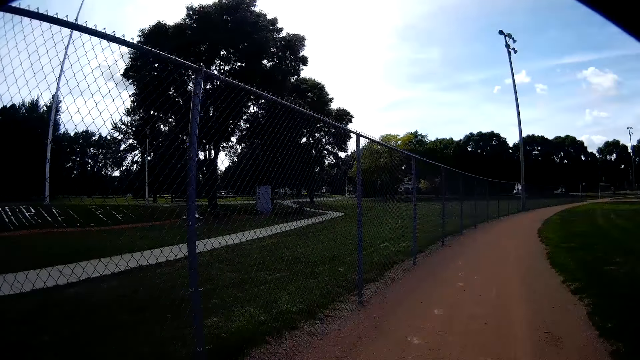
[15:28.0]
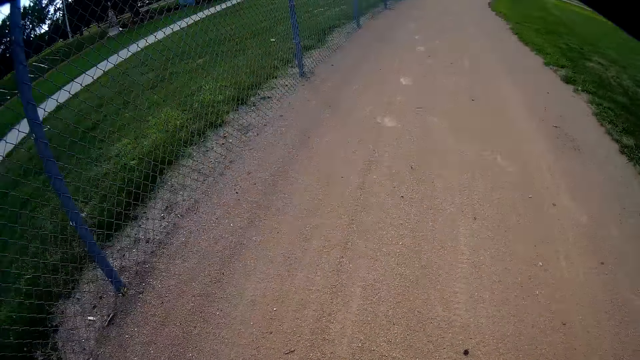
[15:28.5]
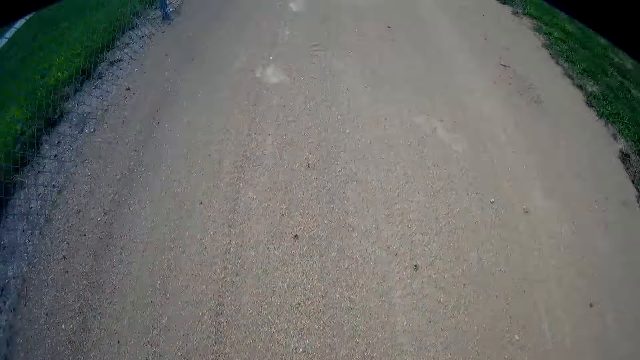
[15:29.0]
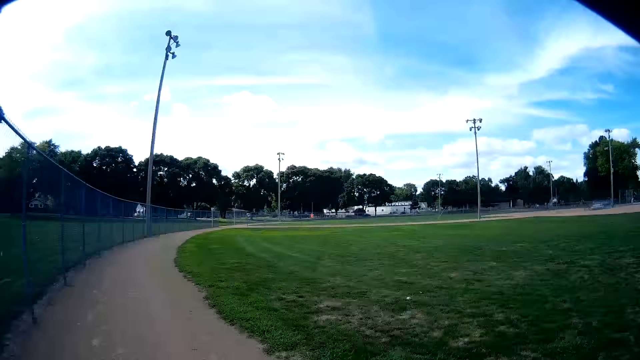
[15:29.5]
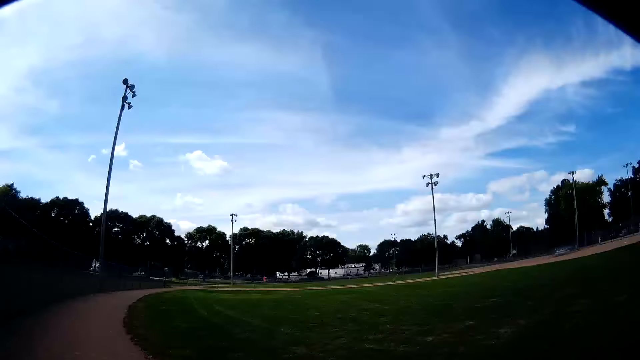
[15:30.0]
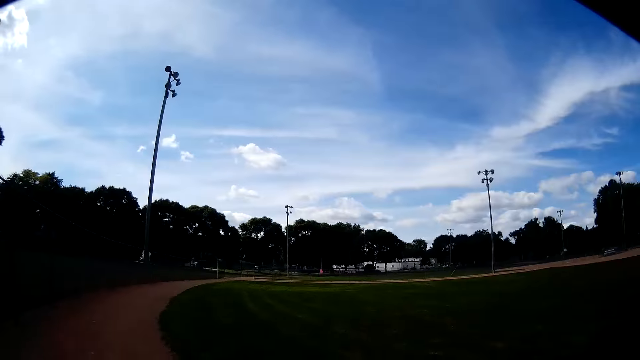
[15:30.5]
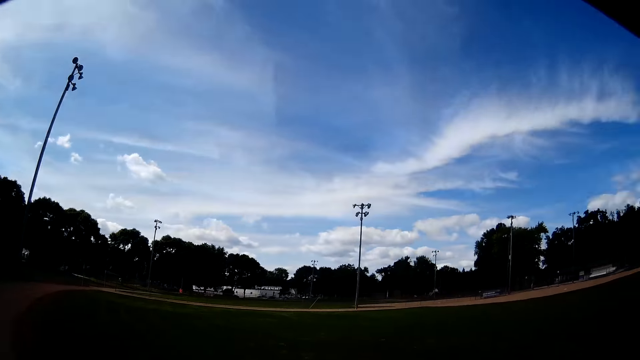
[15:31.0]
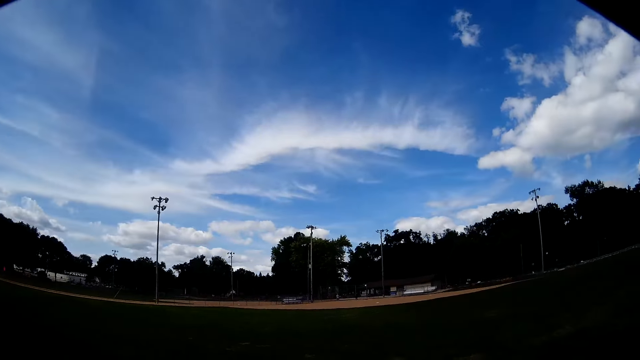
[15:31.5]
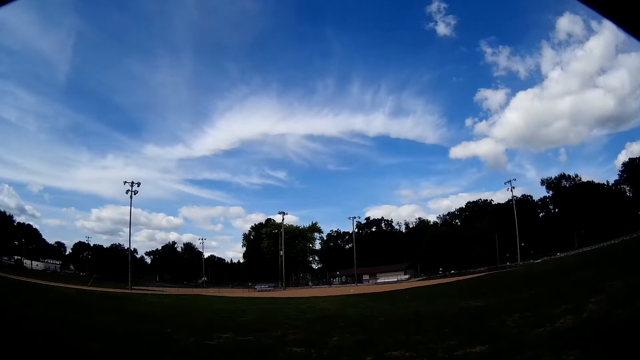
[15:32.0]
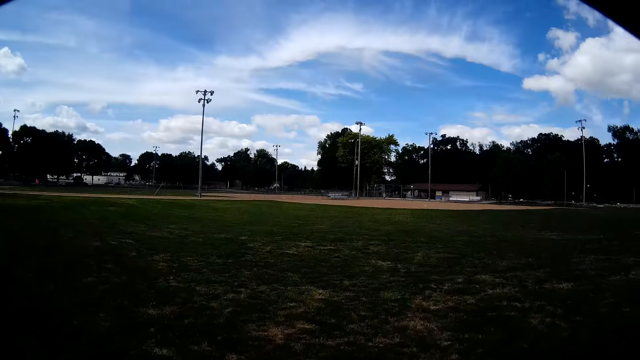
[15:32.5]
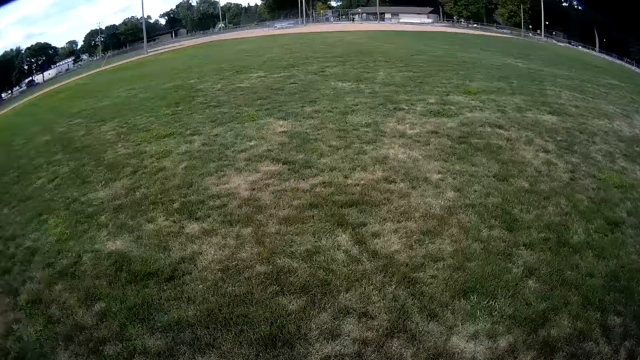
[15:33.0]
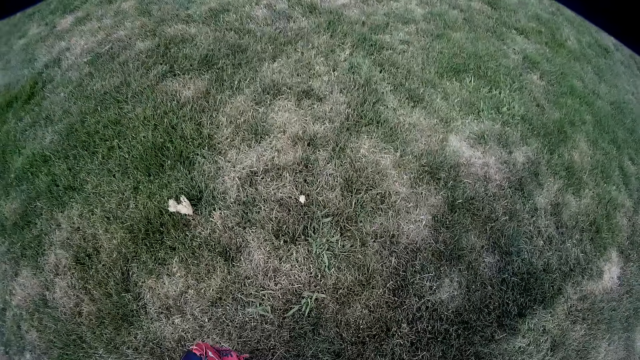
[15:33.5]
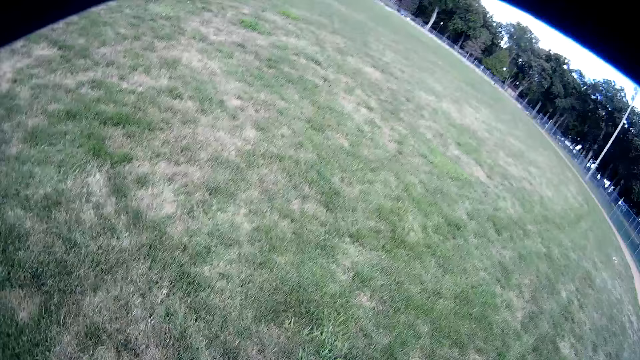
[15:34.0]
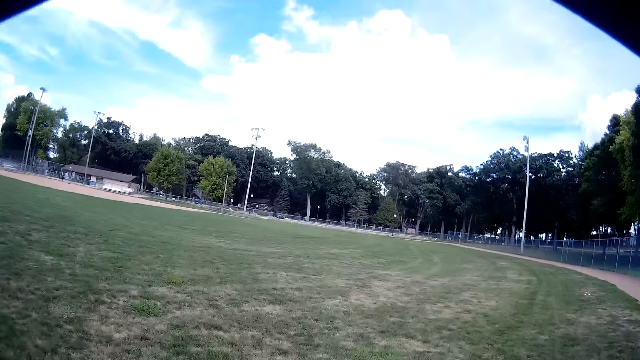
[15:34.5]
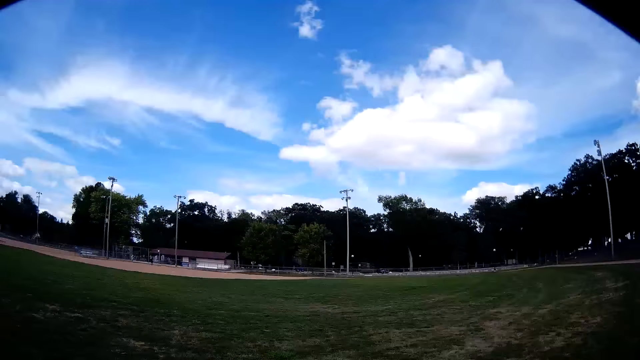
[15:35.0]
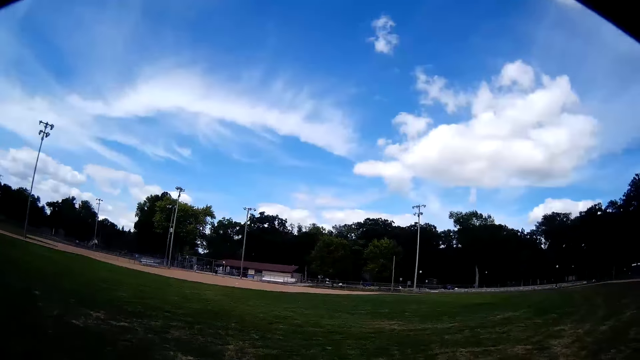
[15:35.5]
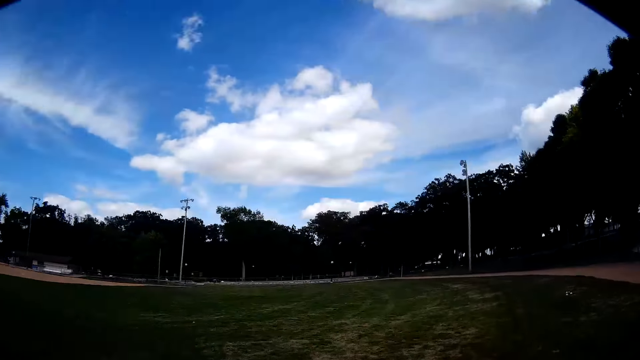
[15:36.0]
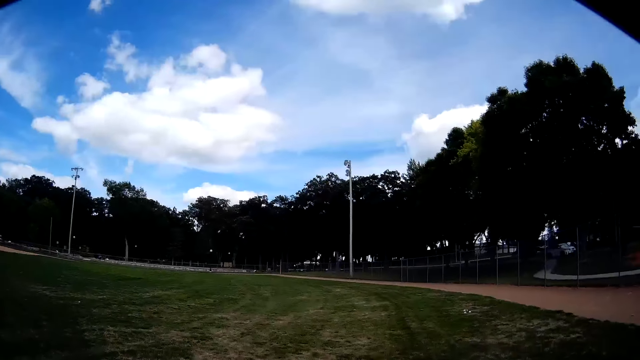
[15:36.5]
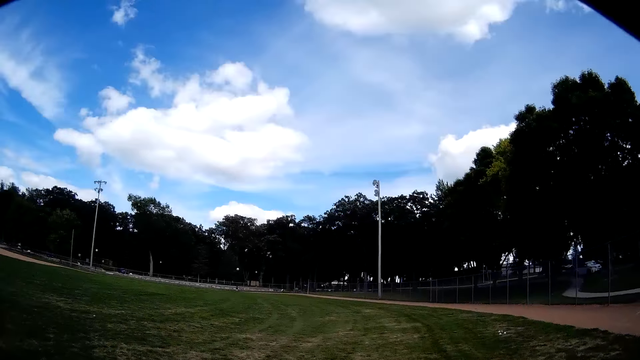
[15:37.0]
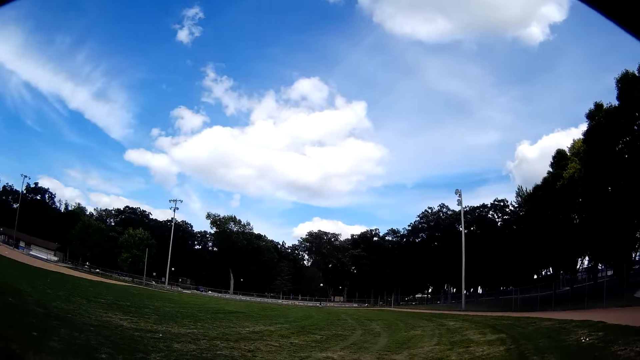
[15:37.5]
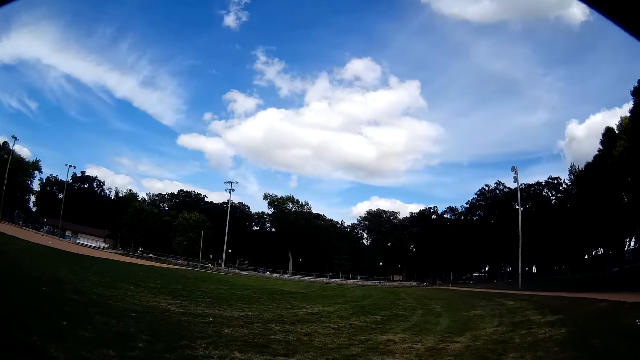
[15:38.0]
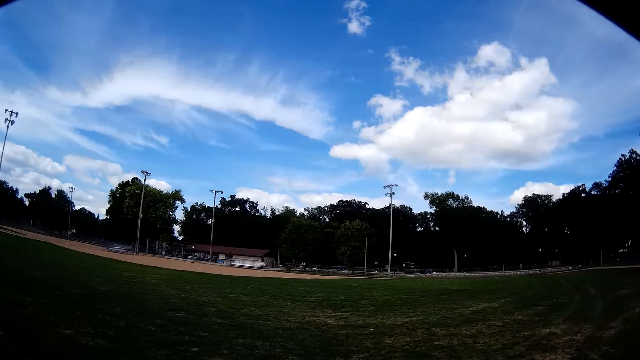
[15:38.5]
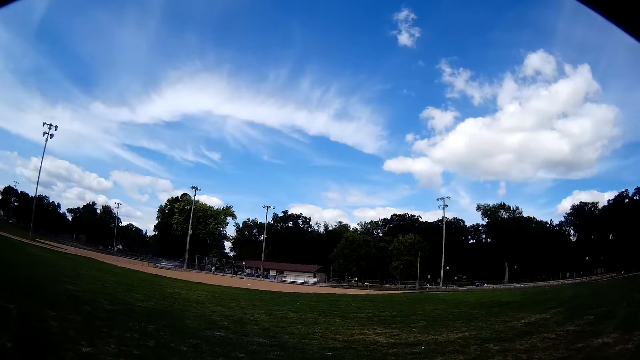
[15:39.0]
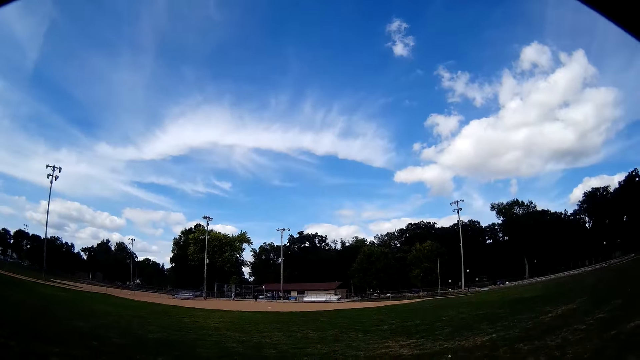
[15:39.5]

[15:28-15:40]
The camera wearer picks up a baseball from the floor. They walk around the field.

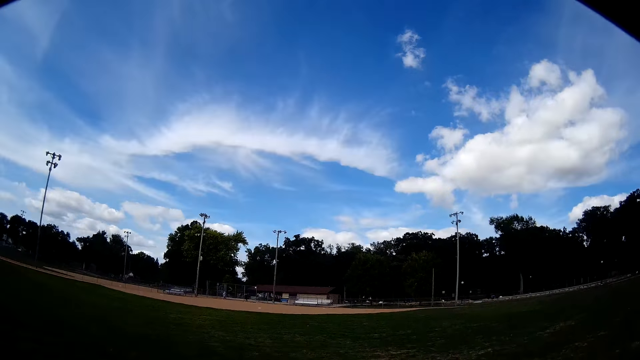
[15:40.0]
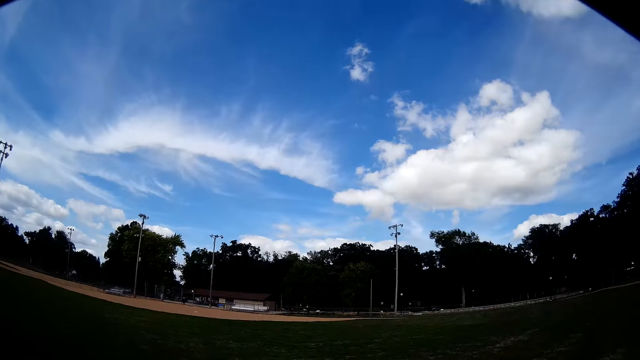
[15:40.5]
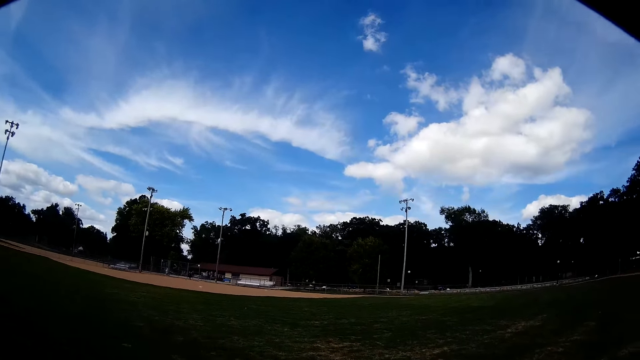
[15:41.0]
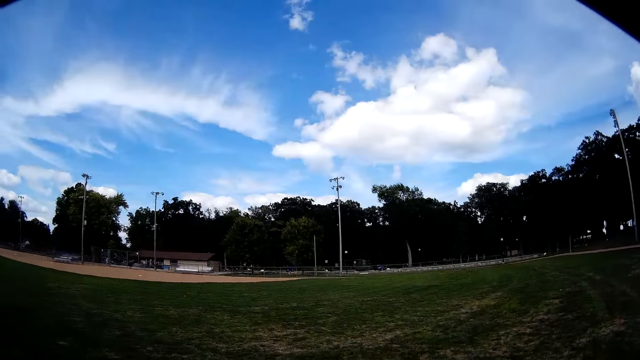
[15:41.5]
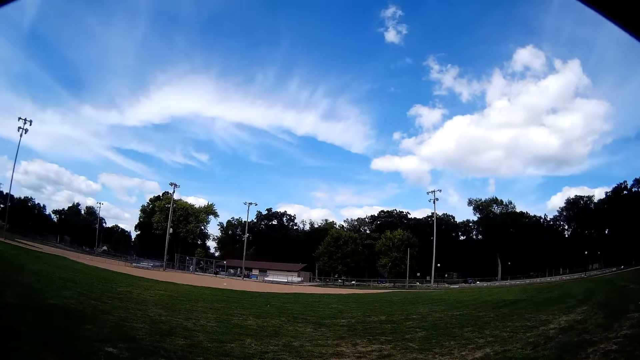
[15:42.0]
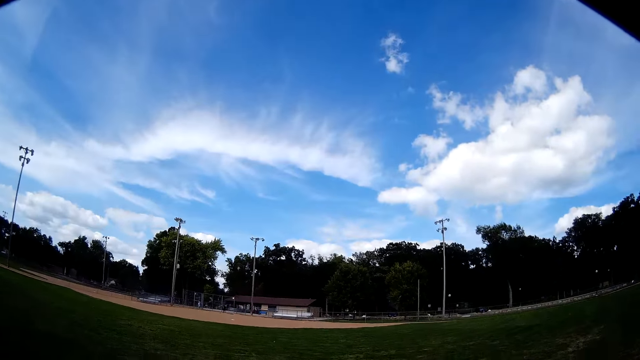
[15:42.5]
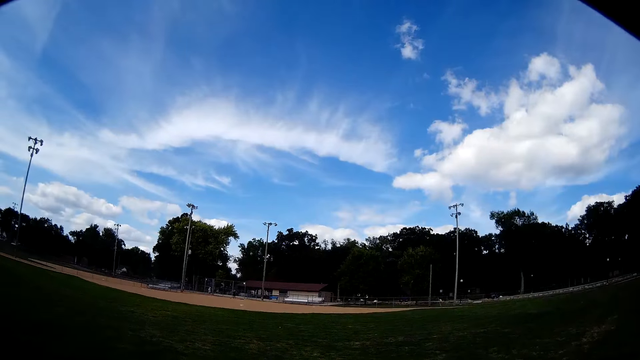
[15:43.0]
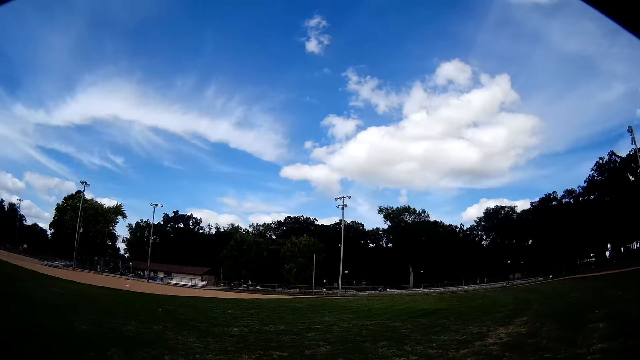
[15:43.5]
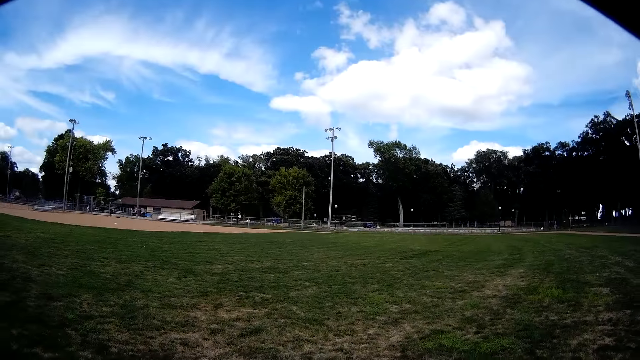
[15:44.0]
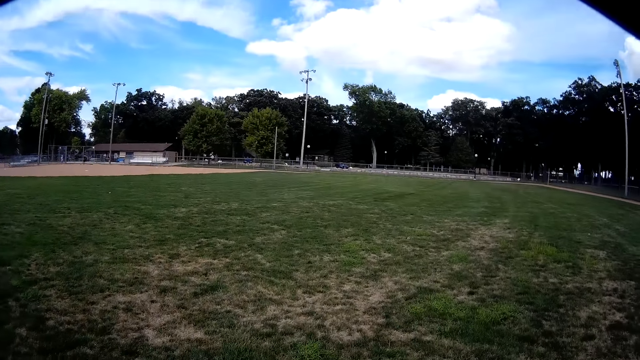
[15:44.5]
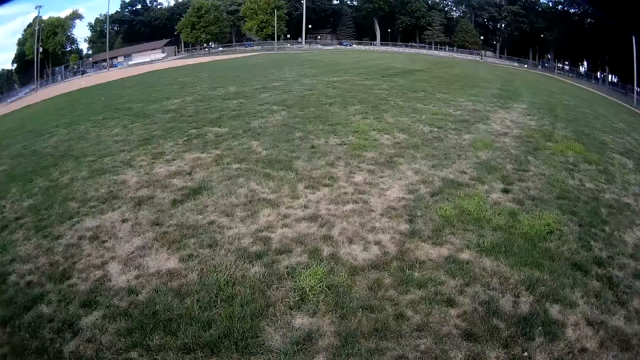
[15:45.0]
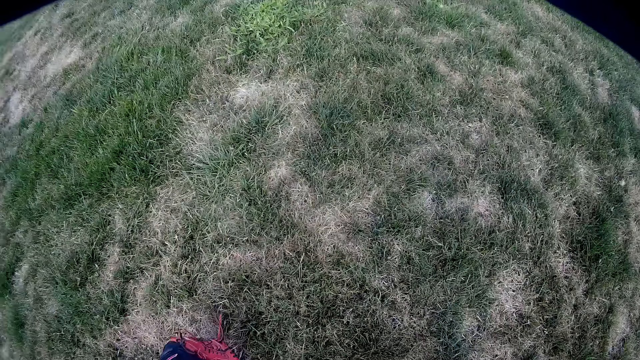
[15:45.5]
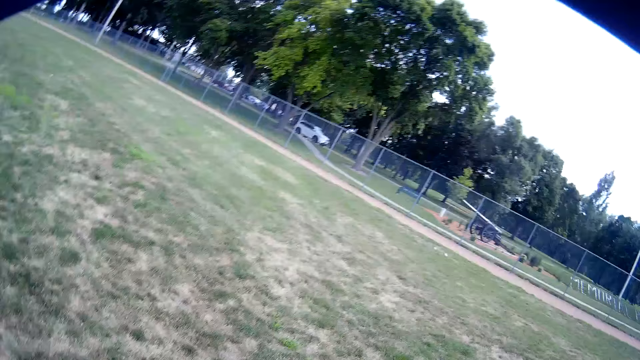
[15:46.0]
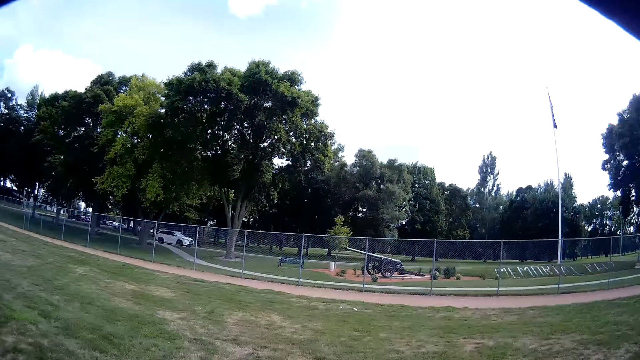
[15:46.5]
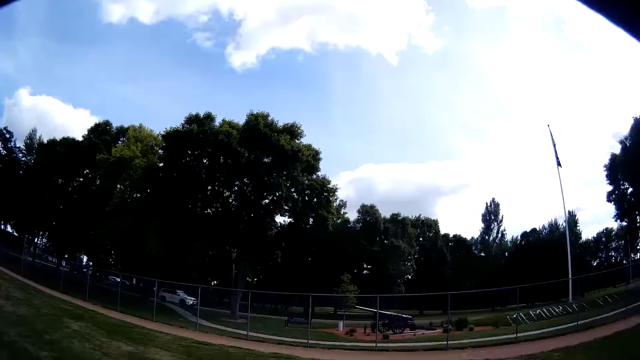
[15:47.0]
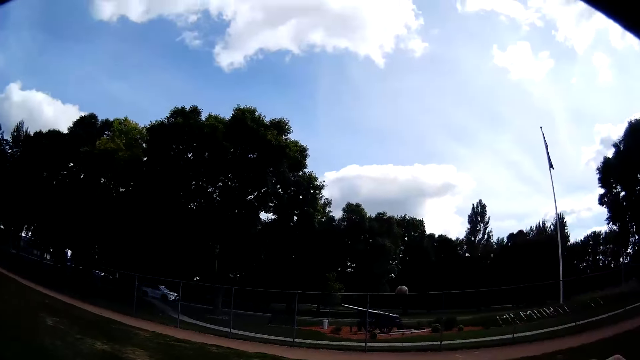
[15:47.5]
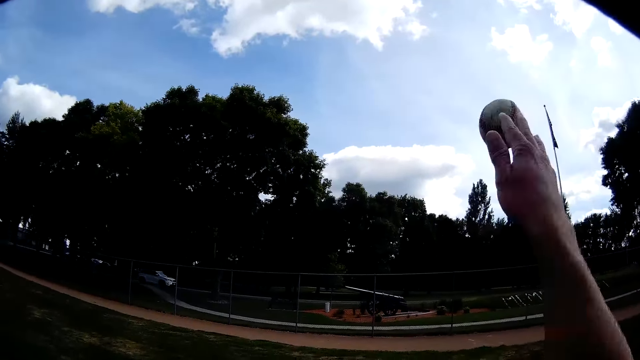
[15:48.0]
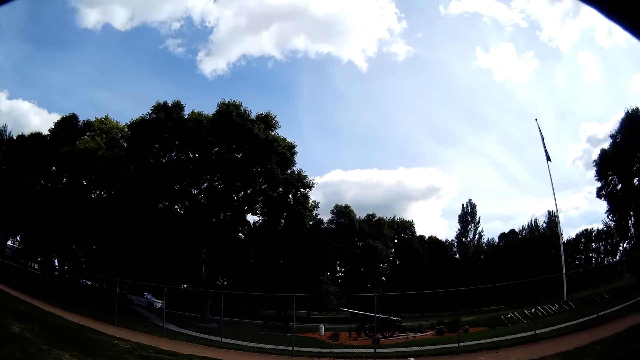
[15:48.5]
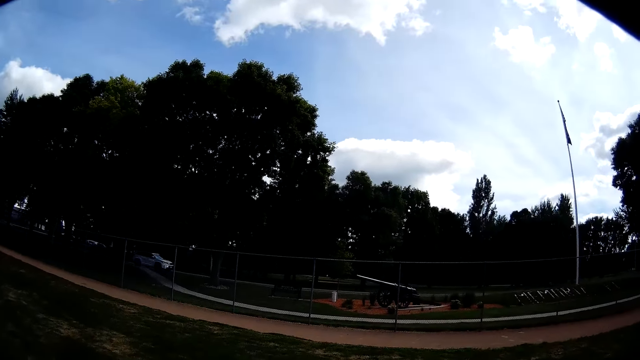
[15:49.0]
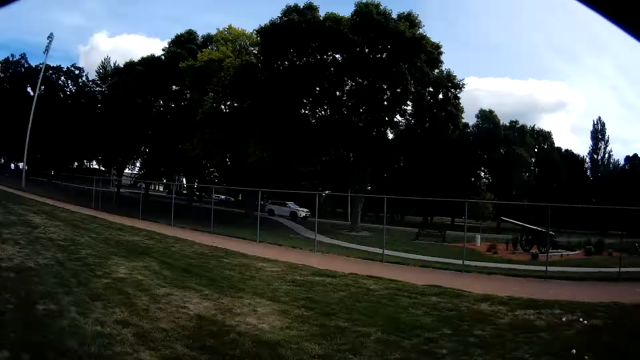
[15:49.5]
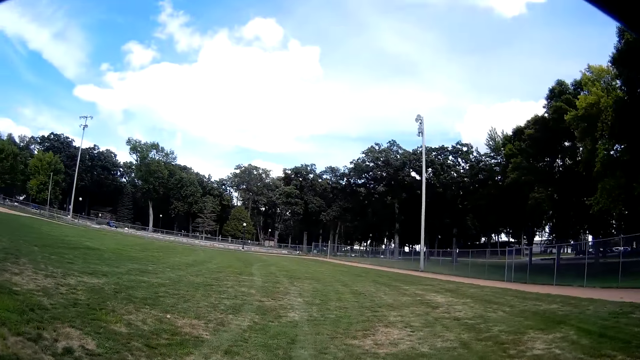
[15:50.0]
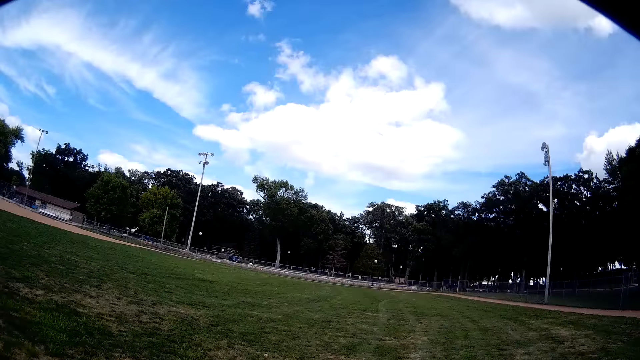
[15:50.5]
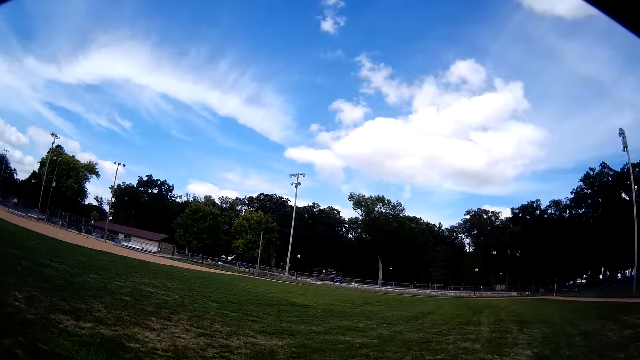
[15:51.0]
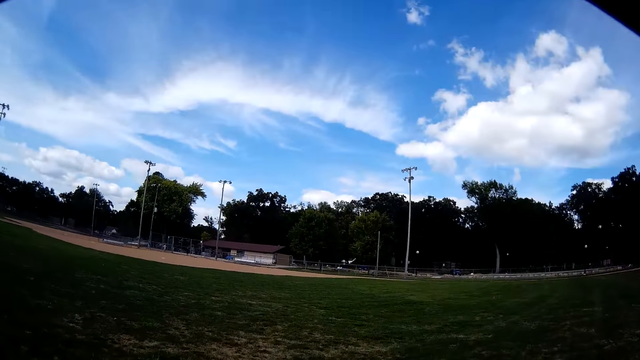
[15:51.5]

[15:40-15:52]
The camera wearer turns around. They pick up a baseball from the floor. They throw baseballs at the fence. They throw the baseball on the floor again. They turn around. They walk around the field.
